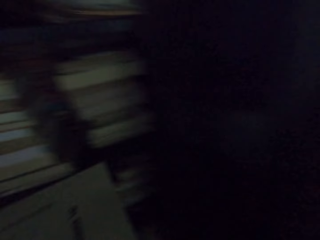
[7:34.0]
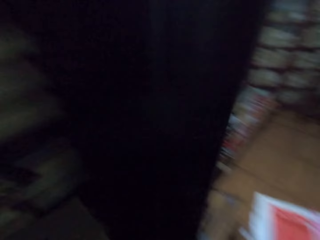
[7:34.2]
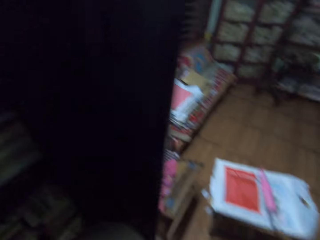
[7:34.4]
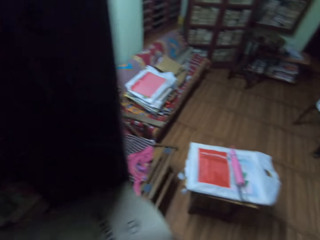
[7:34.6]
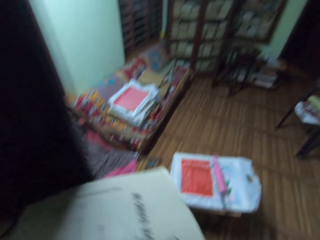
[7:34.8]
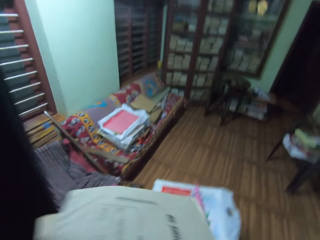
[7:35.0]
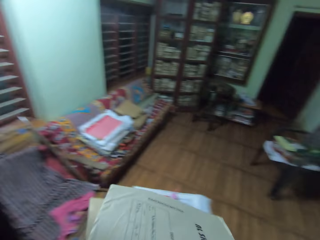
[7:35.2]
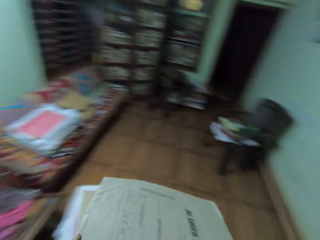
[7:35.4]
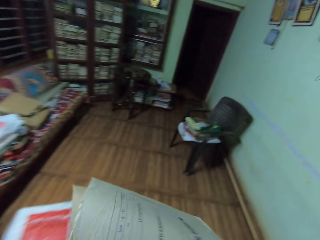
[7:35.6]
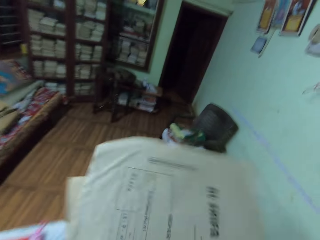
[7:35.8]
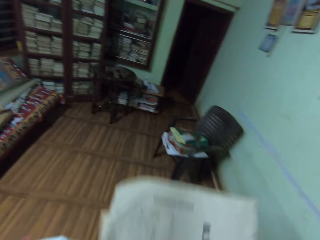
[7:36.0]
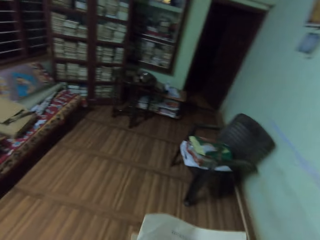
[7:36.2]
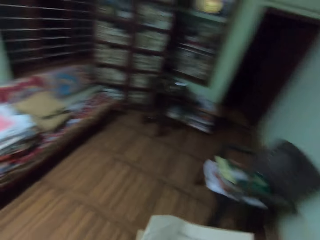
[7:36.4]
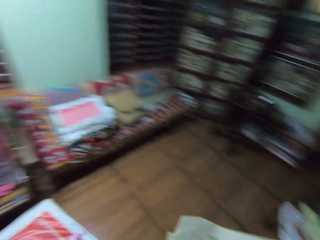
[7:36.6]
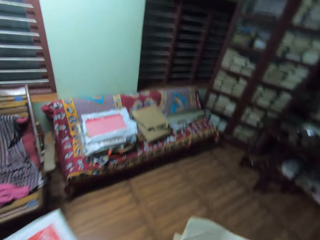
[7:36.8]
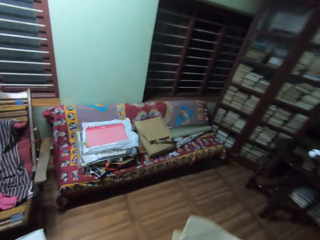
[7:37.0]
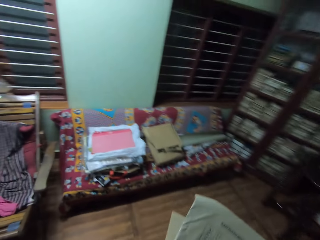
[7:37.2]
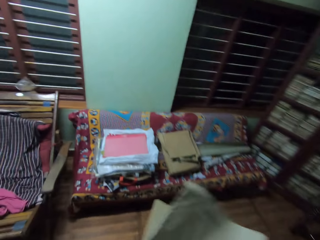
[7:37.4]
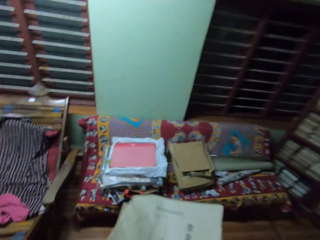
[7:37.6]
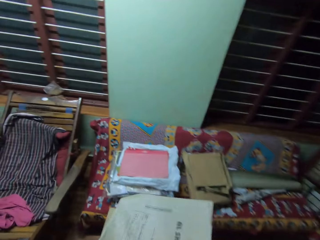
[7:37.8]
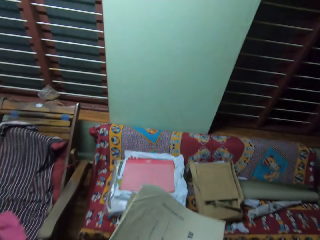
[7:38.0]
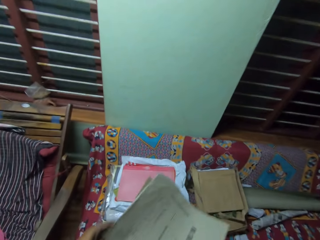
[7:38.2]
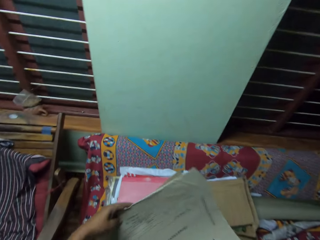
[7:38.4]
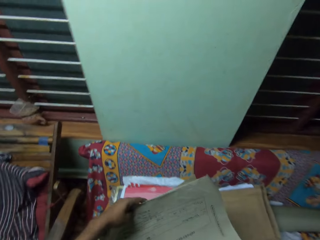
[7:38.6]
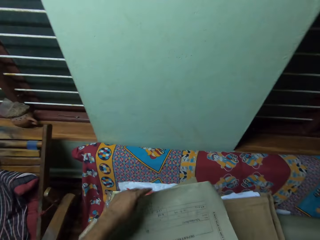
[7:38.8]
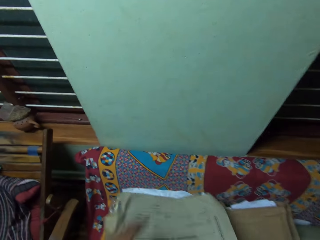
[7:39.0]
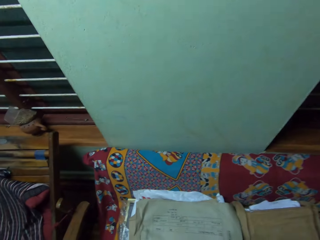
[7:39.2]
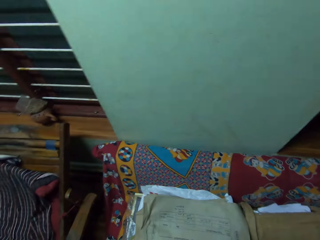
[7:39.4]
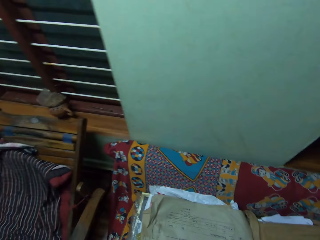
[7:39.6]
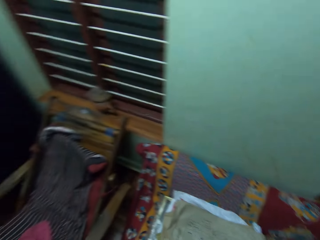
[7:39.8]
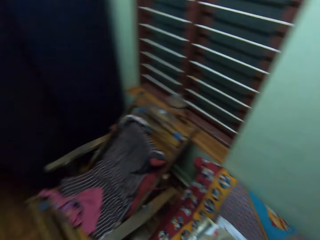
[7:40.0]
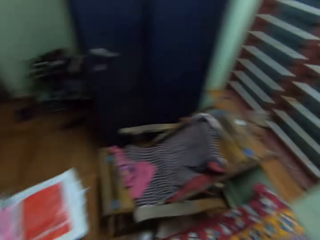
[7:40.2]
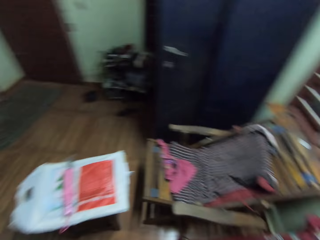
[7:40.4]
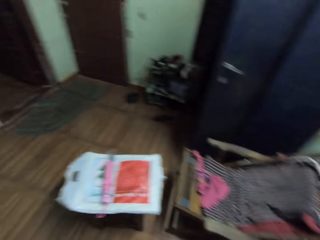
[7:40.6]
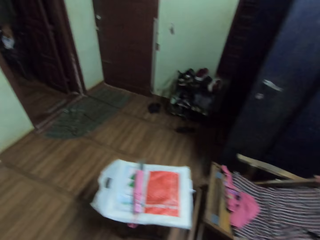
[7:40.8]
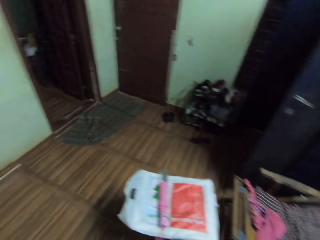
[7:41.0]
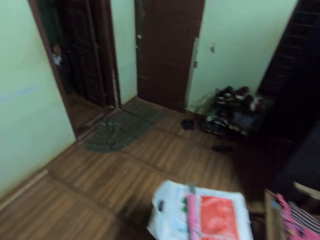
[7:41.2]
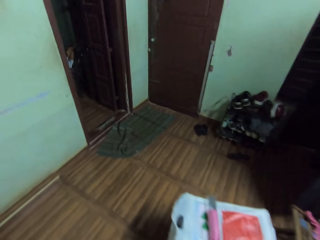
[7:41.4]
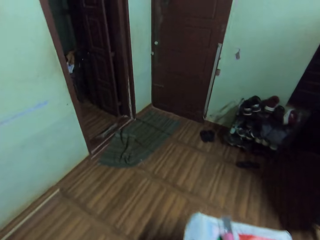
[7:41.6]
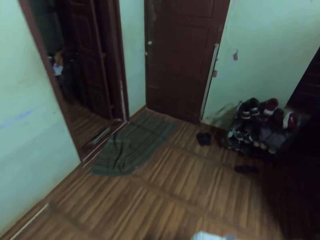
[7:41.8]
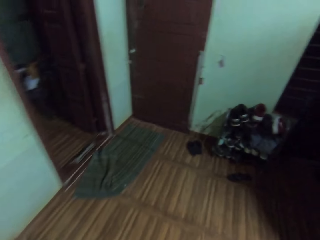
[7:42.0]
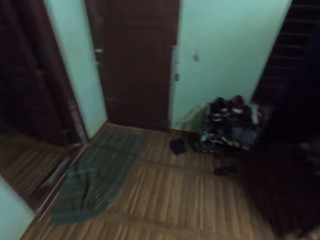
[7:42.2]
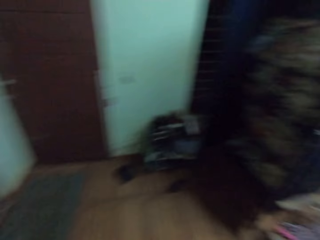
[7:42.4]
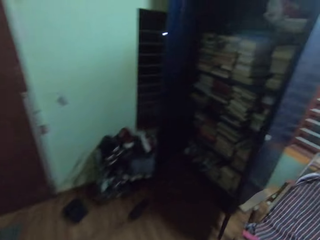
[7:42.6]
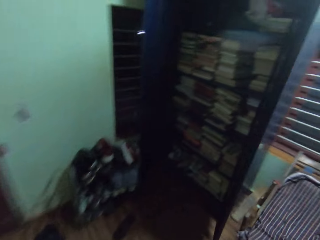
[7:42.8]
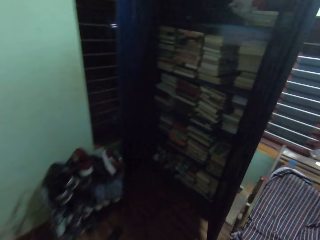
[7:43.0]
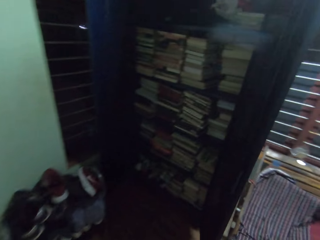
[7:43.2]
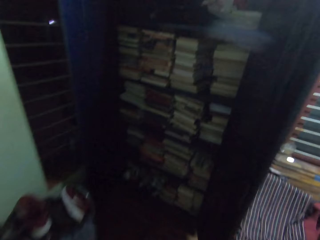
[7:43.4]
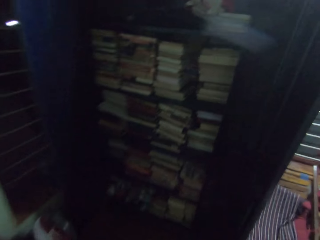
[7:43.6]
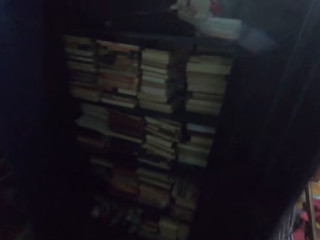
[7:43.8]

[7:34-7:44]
The camera wearer carries papers around in the room. They walk. They drop the papers on a seat. They walk around in the room.

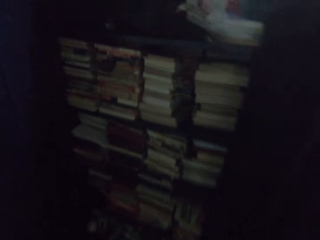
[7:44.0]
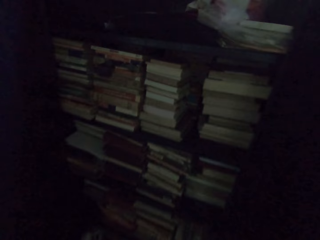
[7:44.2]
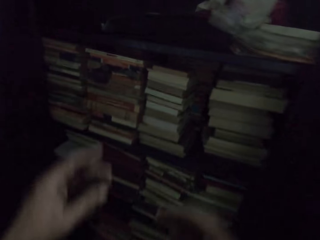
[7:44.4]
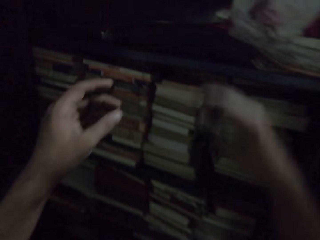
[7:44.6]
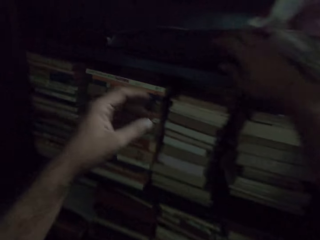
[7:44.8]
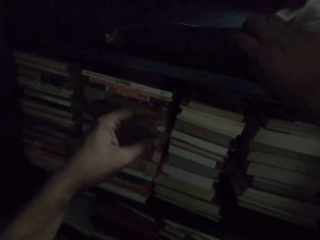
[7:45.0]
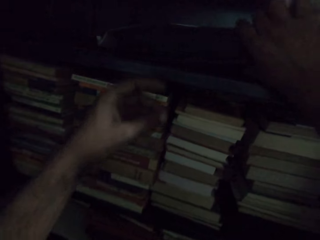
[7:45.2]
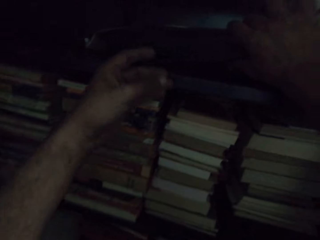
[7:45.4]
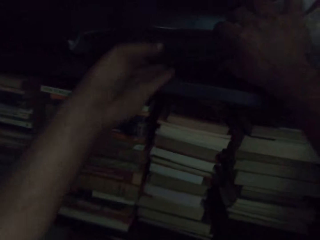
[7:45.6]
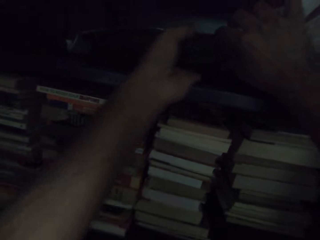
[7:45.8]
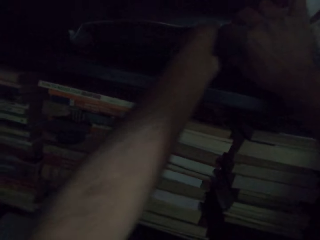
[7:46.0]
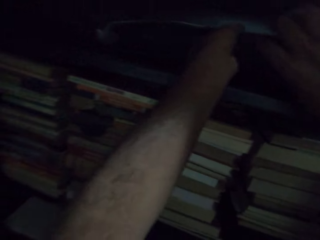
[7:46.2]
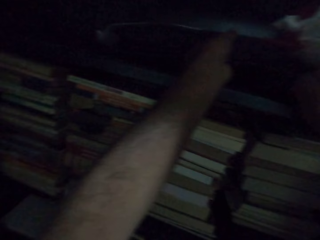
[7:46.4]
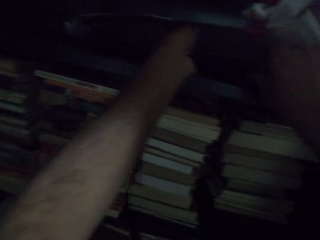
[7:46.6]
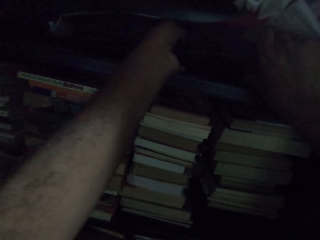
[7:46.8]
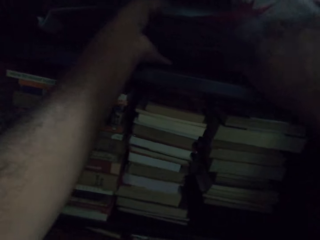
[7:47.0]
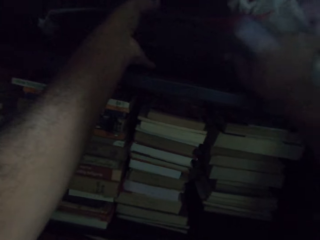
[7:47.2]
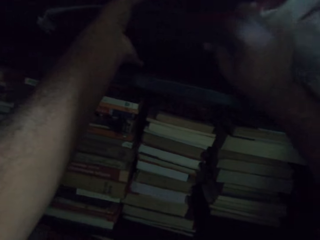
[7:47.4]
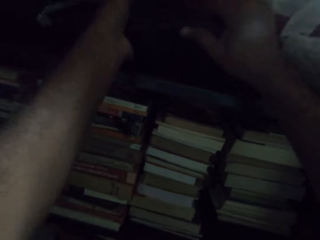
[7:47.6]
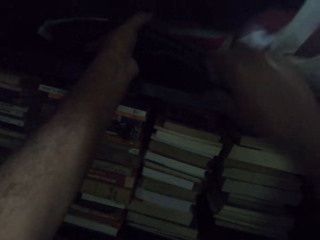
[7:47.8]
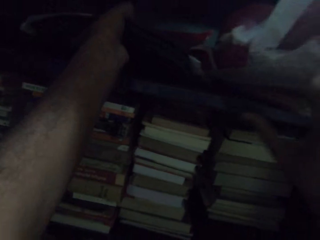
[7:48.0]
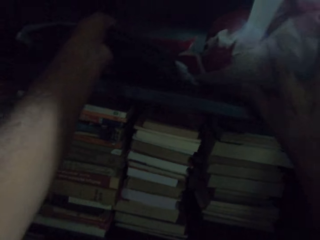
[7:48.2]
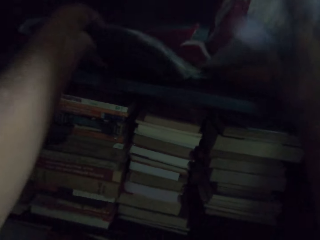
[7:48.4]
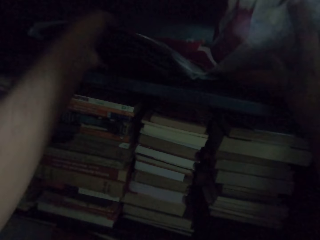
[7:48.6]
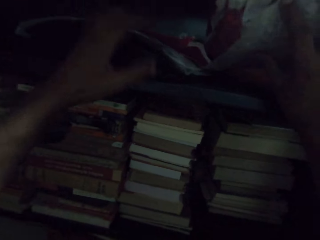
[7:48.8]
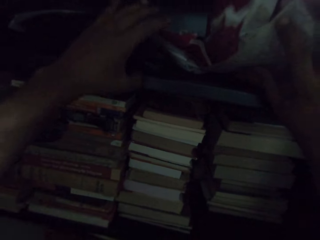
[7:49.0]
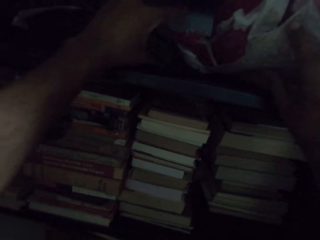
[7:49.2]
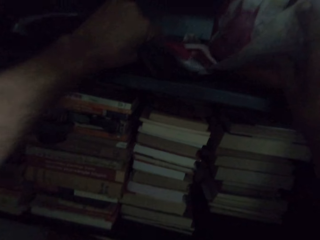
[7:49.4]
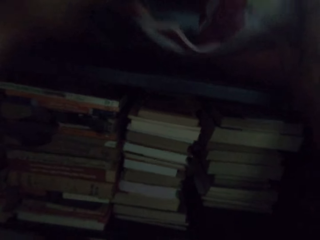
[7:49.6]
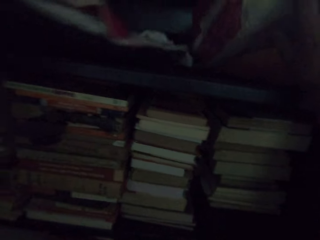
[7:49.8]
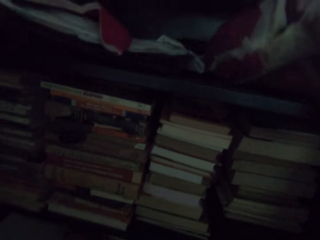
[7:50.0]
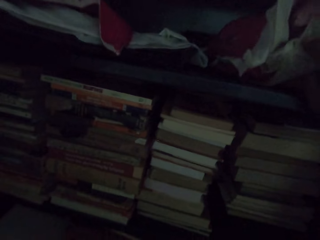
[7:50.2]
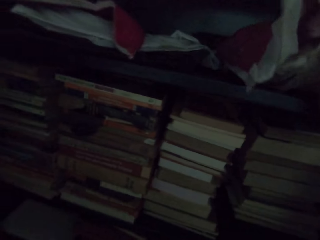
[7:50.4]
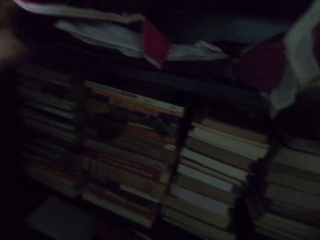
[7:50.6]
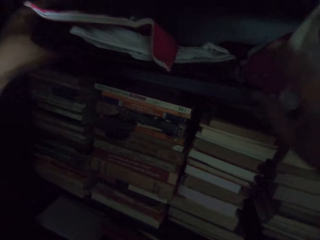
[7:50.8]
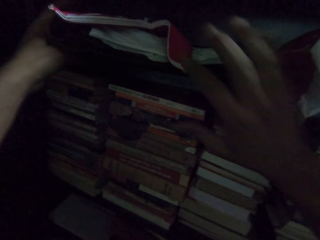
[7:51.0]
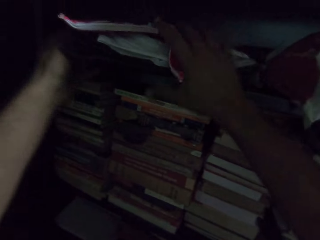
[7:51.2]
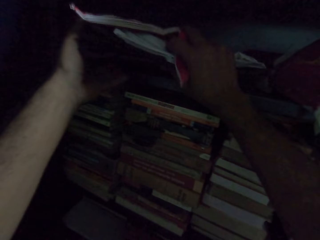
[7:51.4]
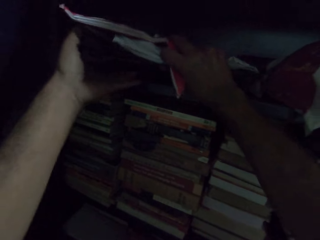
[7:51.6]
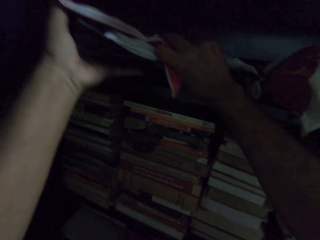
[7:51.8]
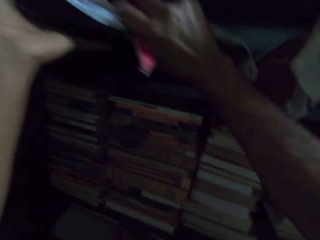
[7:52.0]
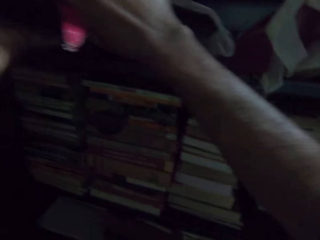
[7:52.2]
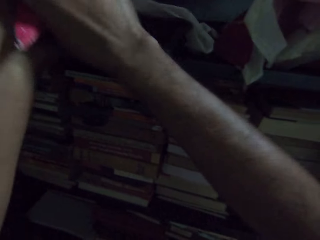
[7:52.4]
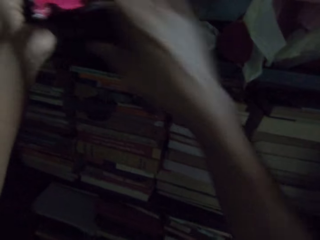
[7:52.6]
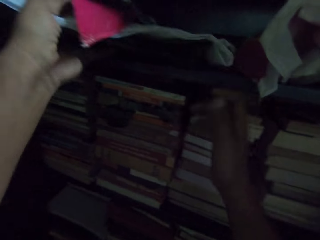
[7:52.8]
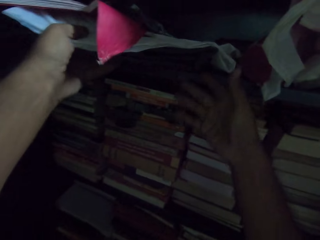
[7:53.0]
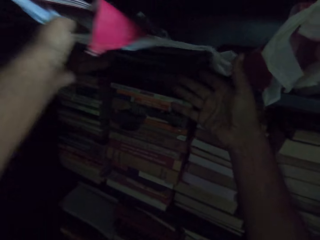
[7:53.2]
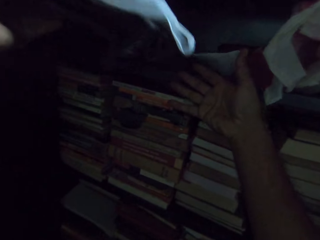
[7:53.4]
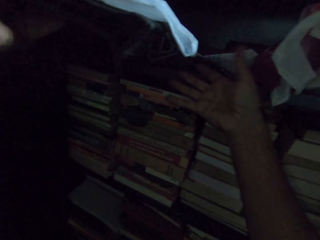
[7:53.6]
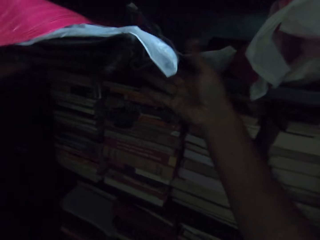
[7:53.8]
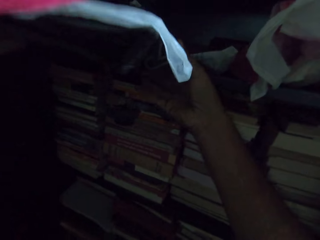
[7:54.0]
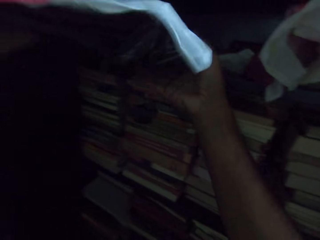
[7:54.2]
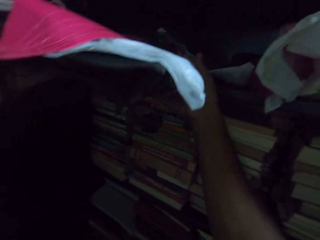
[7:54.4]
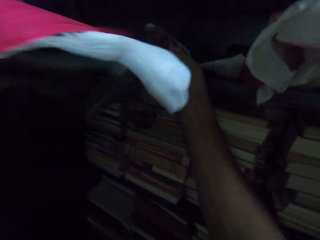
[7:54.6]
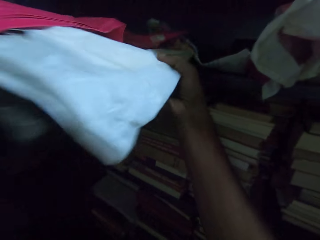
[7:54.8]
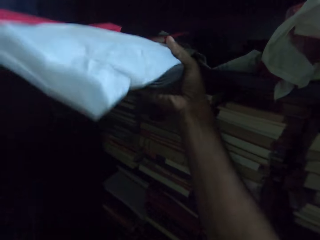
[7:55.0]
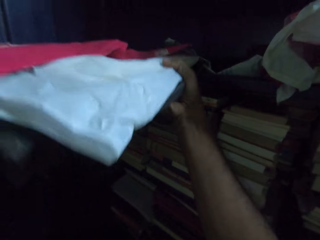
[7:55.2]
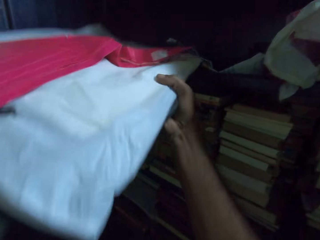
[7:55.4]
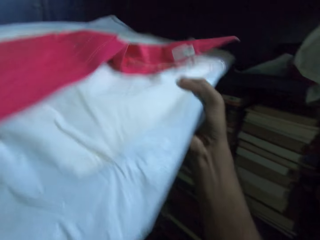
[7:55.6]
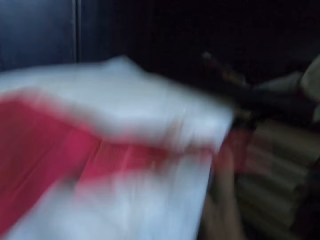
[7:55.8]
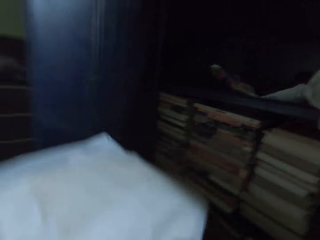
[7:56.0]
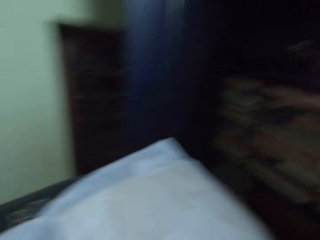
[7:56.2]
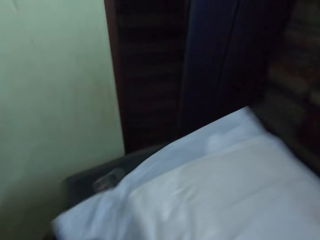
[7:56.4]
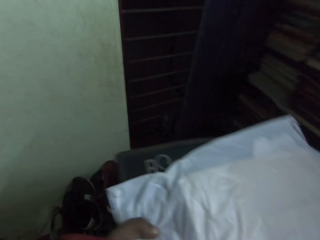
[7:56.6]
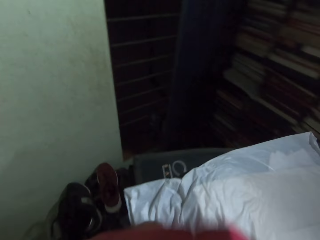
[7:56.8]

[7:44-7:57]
The camera wearer adjusts a file. They take out a plastic bag from the shelf. They pull the file. They adjust a paper bag. They pull the file and the paper bag. They pick up the file, the paper bag and a cloth.
